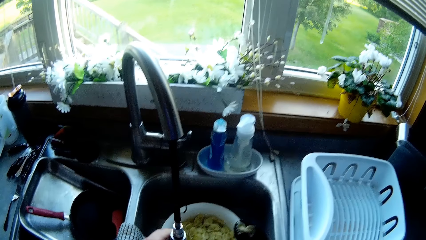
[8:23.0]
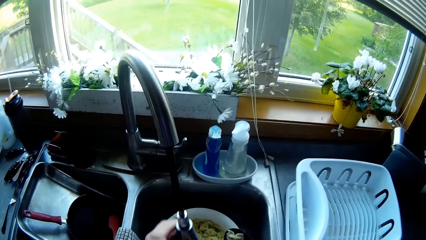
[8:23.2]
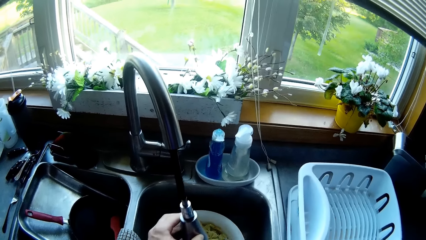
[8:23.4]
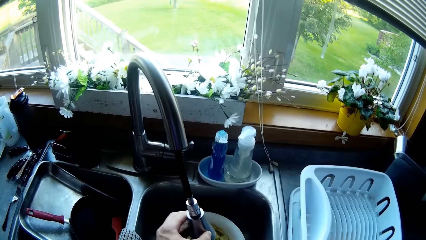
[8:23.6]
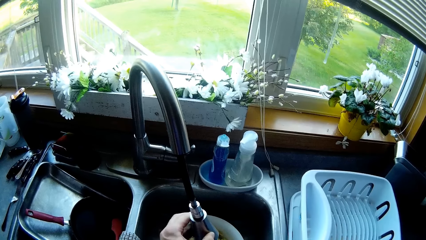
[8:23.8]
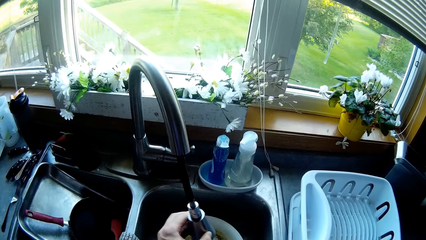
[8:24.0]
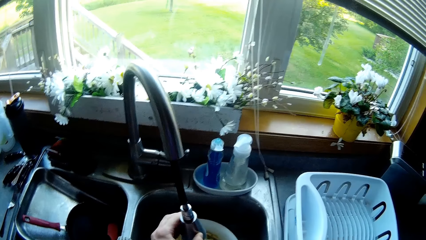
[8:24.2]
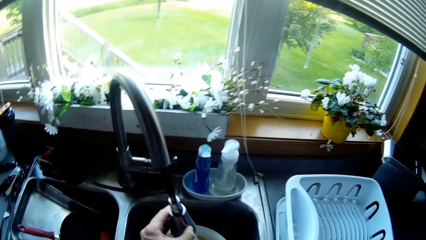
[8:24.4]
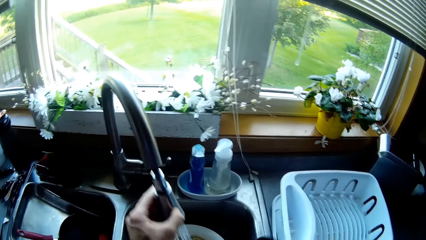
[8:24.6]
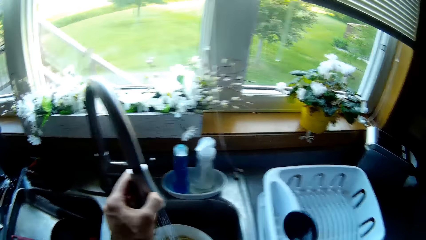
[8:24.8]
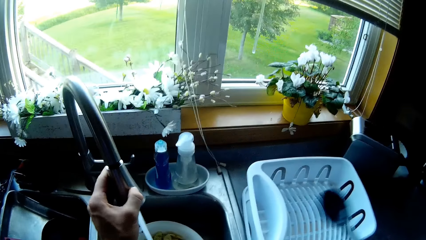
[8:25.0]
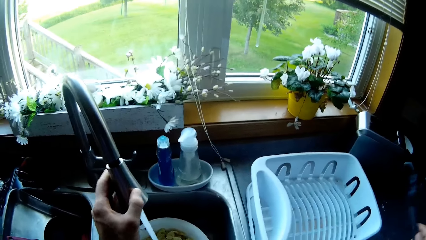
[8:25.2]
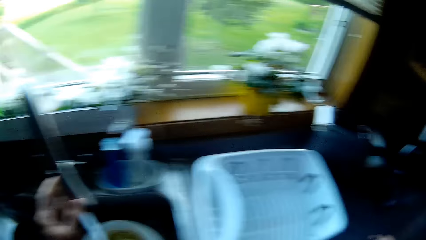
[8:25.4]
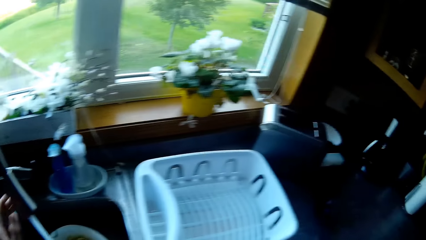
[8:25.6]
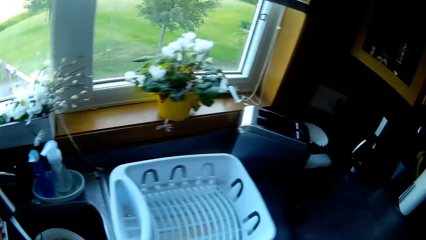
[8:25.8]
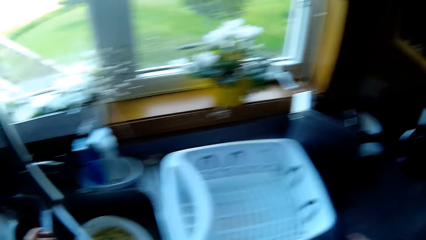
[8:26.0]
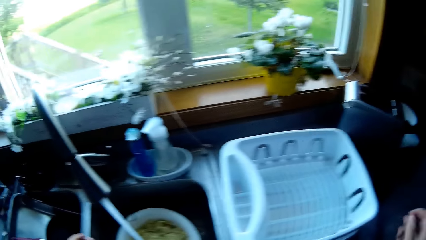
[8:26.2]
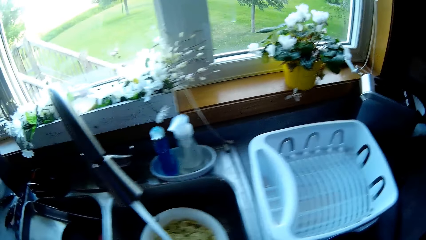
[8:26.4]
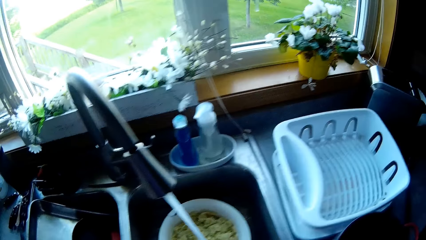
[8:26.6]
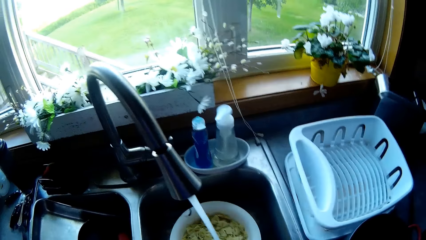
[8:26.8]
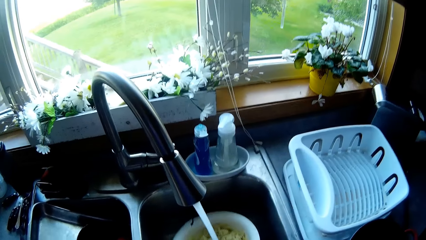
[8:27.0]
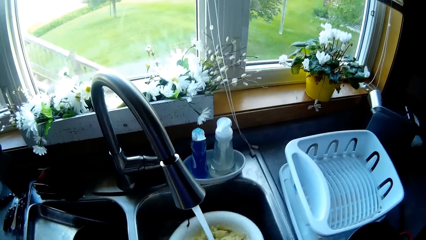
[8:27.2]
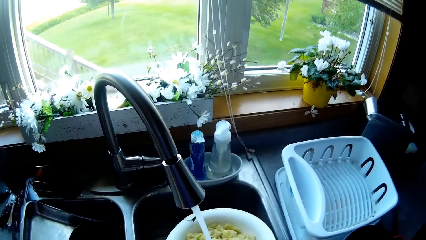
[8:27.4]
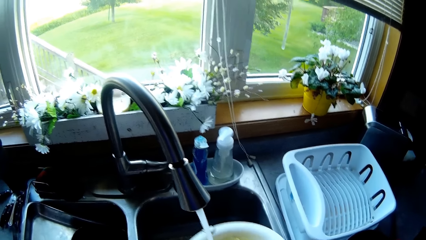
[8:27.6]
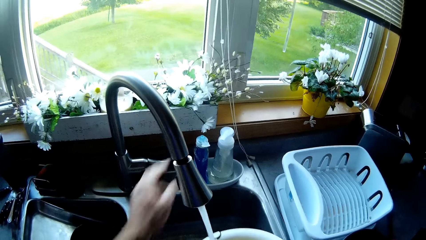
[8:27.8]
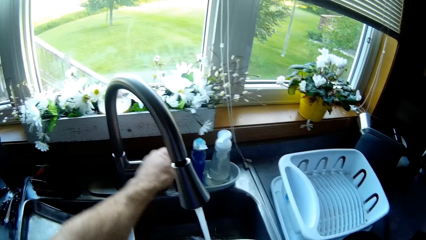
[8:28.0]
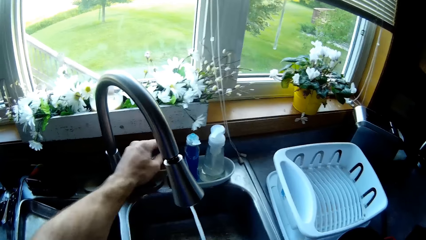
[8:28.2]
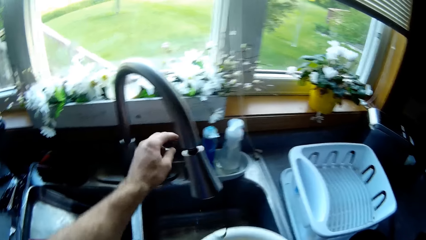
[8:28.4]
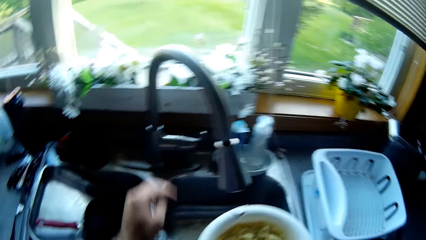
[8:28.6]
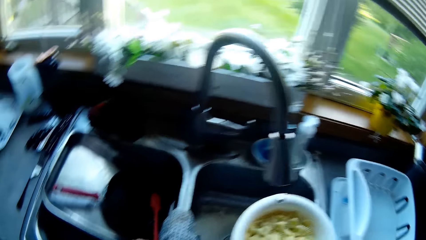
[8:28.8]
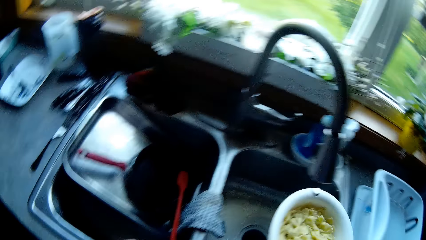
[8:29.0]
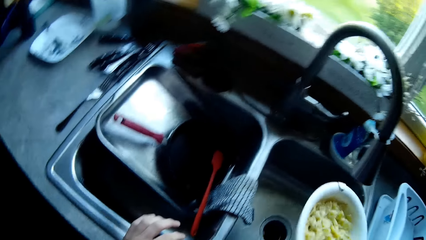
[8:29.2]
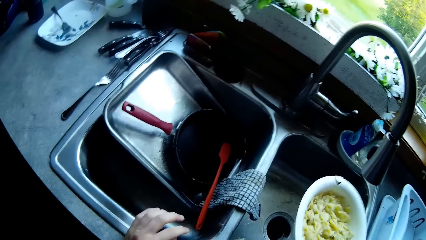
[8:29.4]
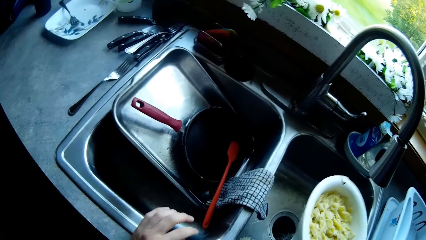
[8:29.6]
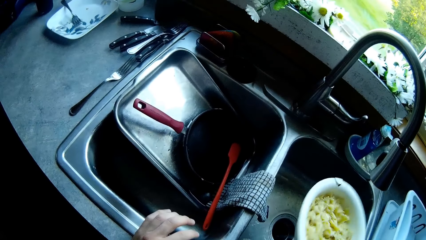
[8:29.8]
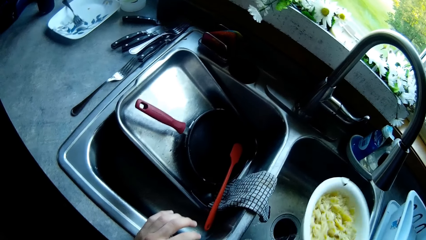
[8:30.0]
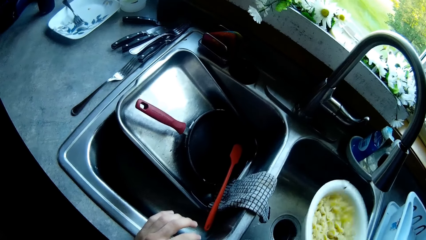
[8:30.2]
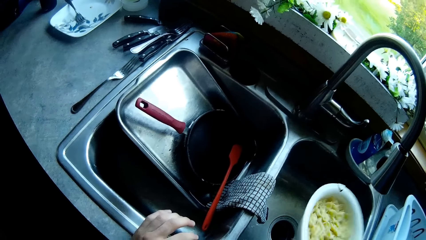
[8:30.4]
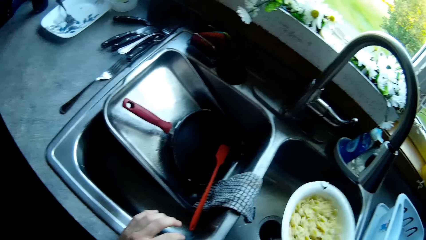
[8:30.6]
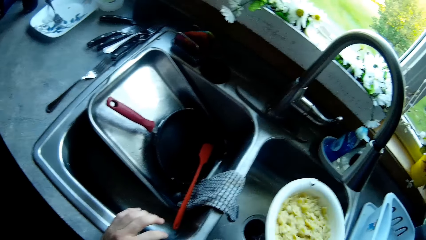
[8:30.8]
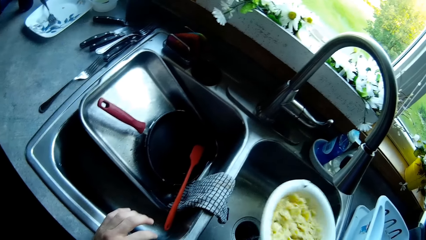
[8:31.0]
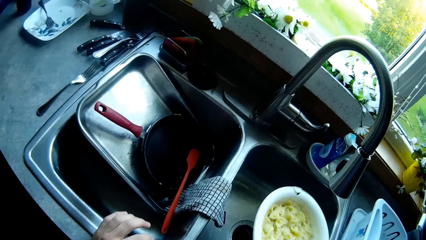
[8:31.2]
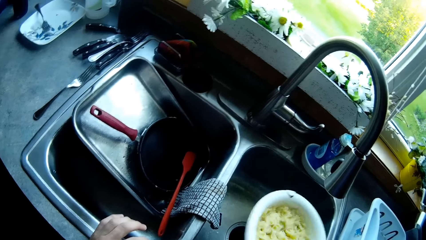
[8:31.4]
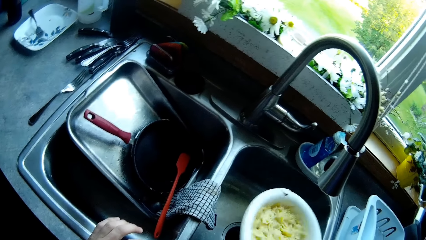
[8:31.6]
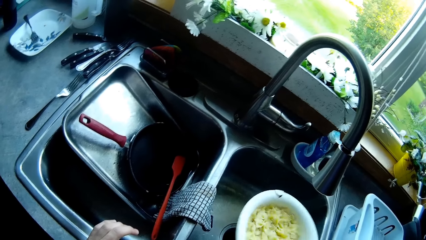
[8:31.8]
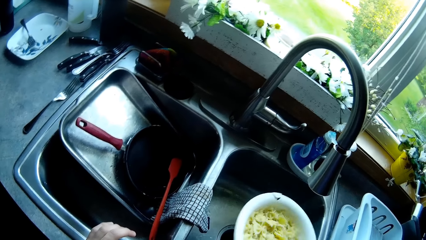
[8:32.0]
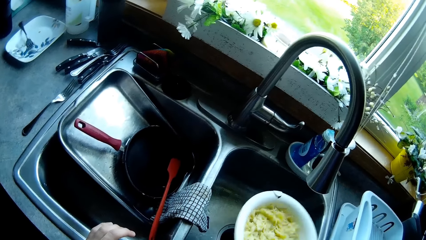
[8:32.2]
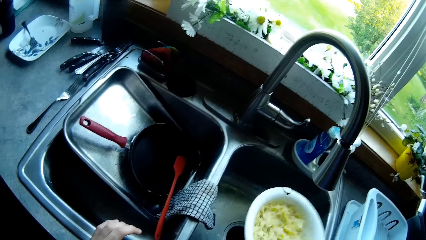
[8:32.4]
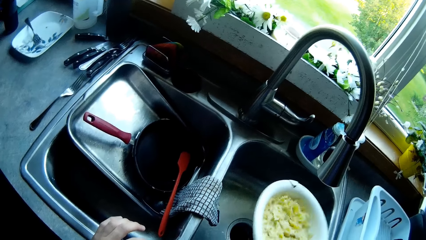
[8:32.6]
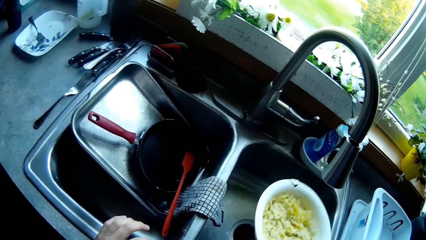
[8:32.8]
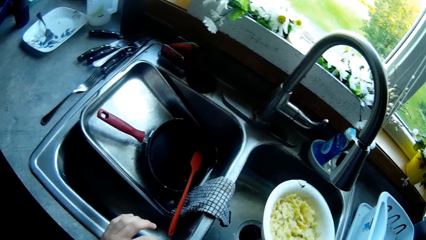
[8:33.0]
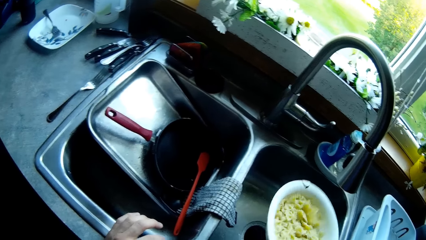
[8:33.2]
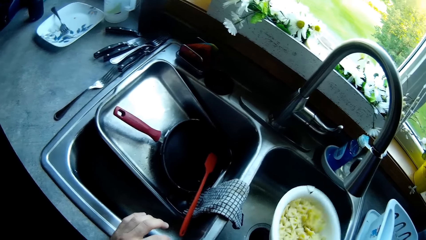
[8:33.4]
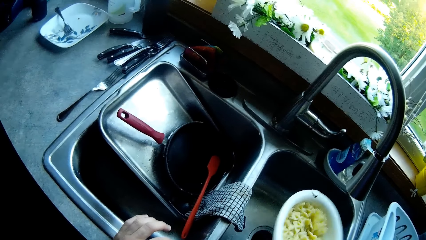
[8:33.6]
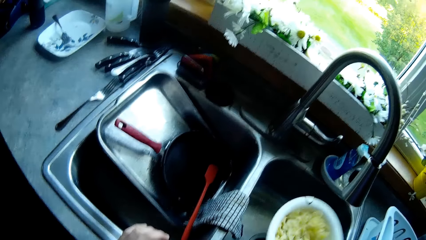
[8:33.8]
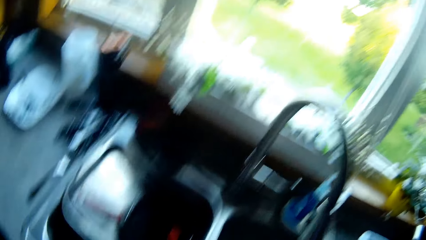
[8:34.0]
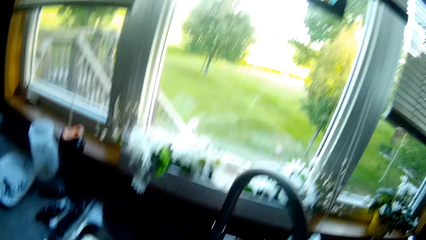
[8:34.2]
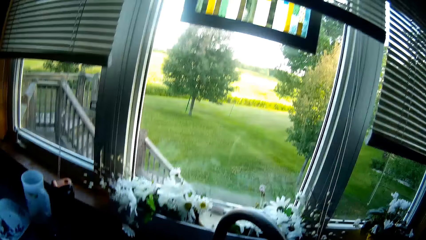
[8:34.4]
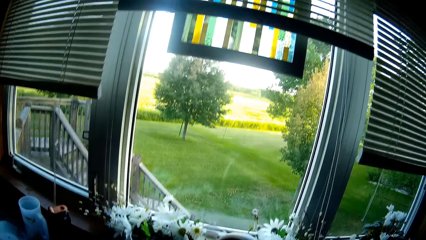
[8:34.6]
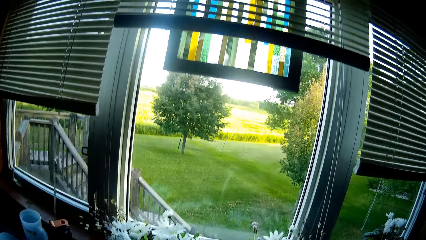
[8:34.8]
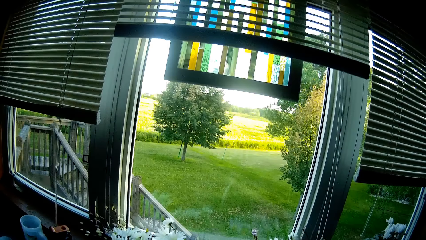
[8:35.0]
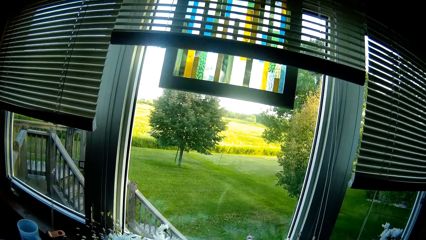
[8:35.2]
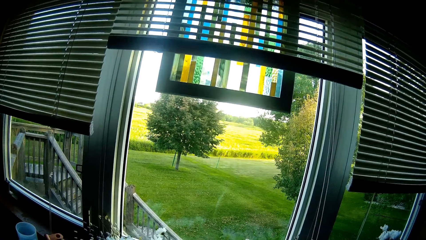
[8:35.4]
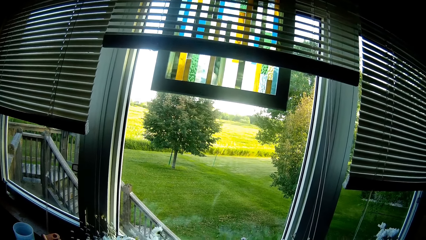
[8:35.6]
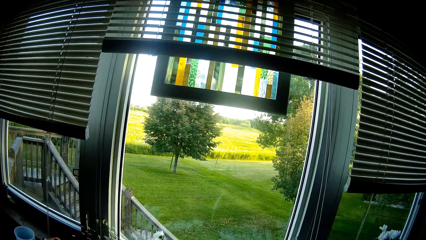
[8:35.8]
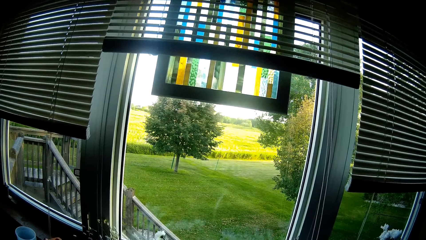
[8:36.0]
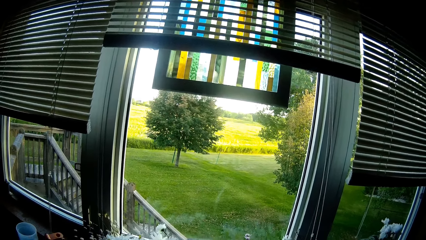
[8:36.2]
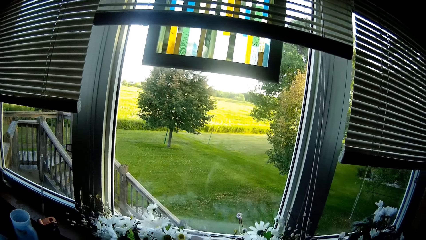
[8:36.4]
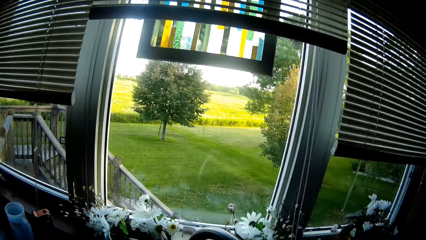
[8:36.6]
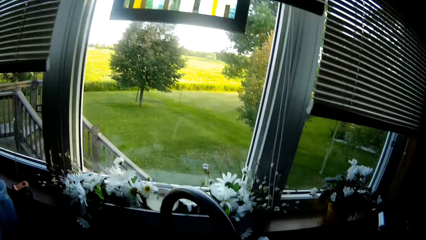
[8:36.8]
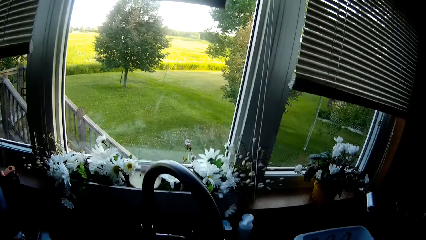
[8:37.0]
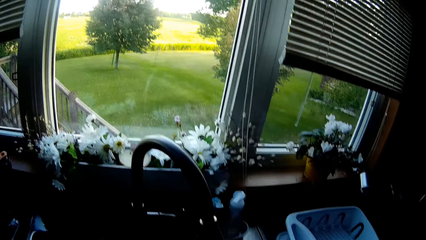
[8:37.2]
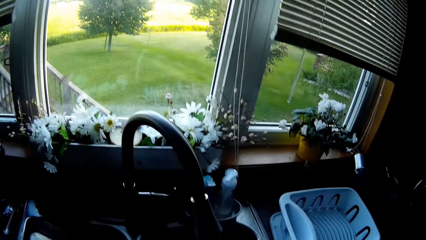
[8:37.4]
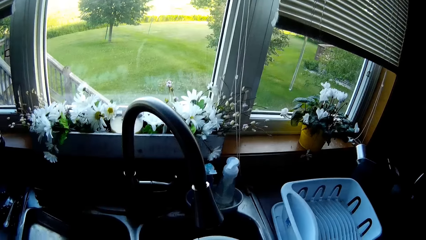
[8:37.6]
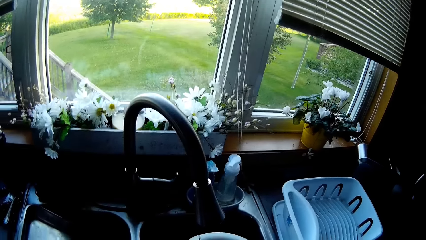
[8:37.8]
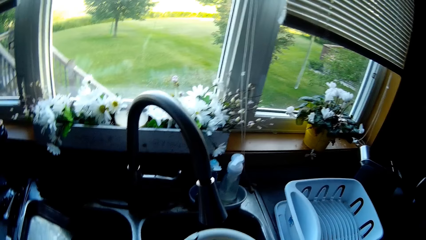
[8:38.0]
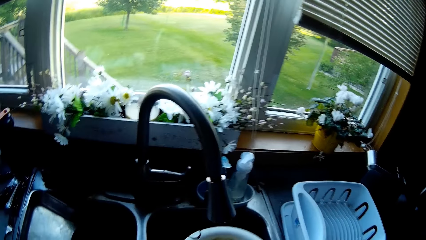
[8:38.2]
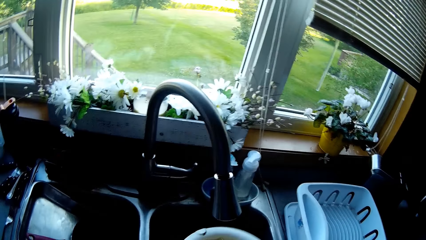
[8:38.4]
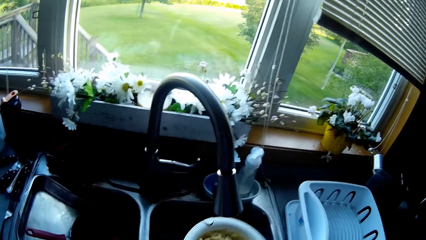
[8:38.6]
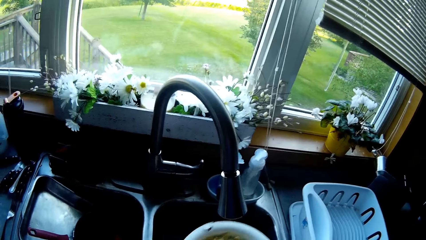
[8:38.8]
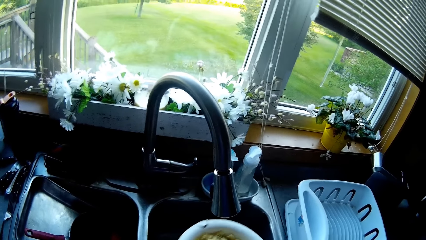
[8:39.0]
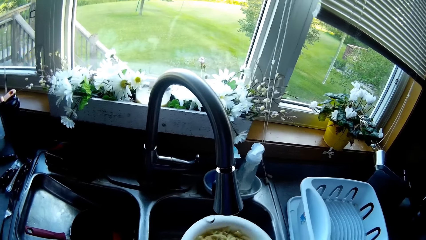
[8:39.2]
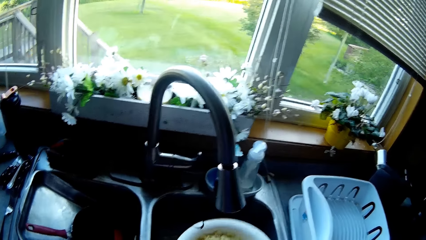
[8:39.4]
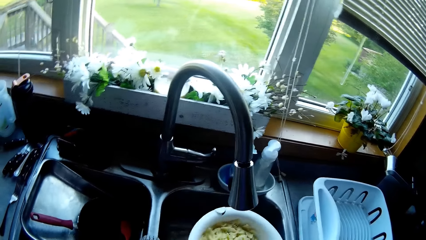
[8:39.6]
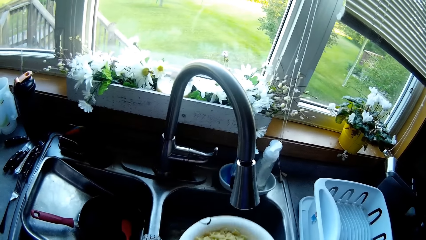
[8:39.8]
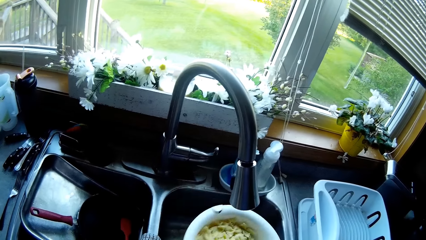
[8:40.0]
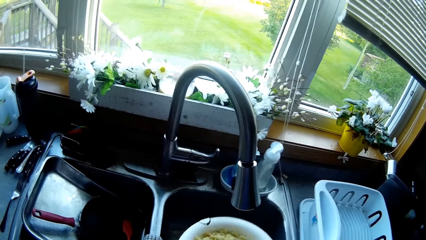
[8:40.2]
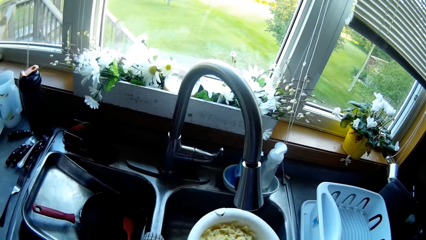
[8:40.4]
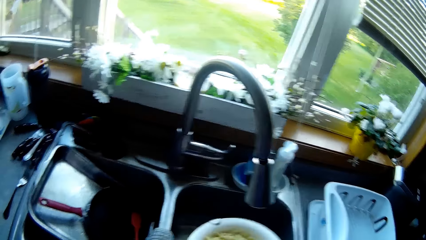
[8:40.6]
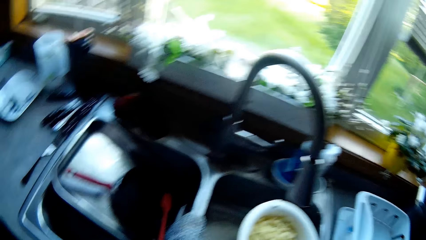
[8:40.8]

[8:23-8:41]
The camera wearer holds the tap. They move the tap. They move the hand that is holding a large spoon. They return the tap head to the tap. They remove the hand from the tap. They carry the strainer. They turn off the tap. They swing a hand. They shake the strainer. They lean a hand on the sink. They move the head up. They move the head down. They shake the strainer.
